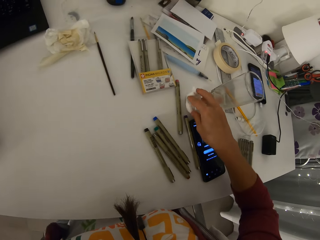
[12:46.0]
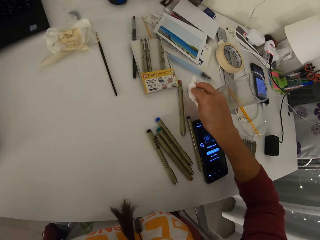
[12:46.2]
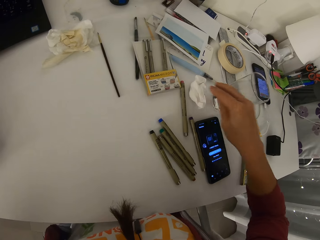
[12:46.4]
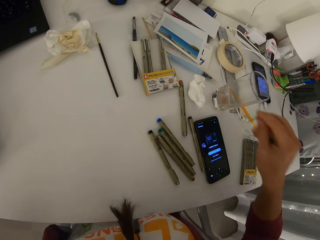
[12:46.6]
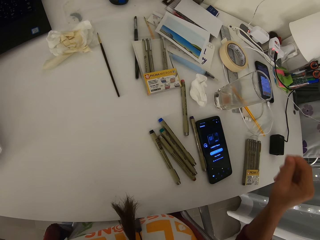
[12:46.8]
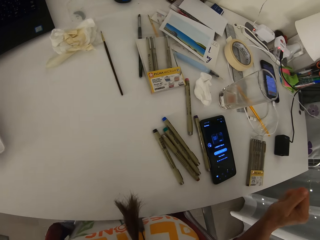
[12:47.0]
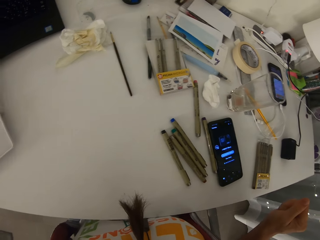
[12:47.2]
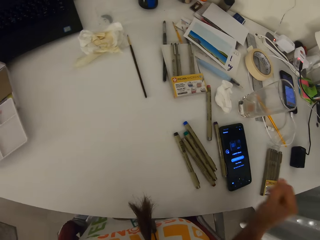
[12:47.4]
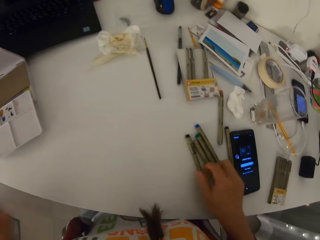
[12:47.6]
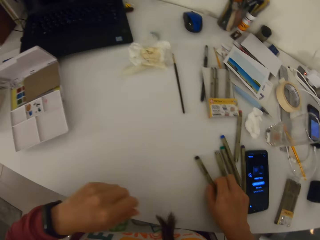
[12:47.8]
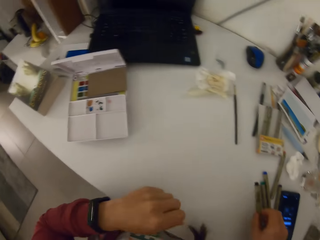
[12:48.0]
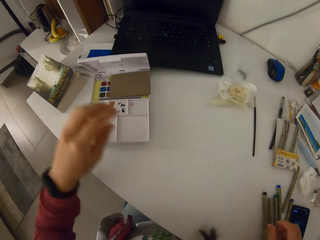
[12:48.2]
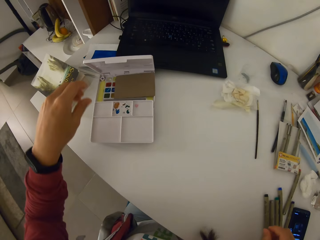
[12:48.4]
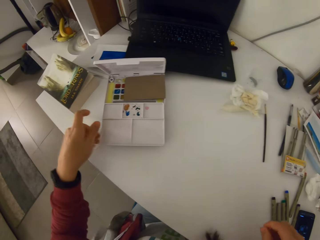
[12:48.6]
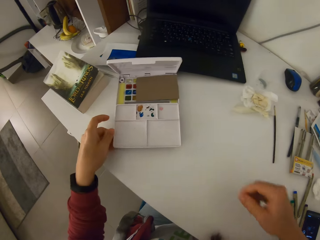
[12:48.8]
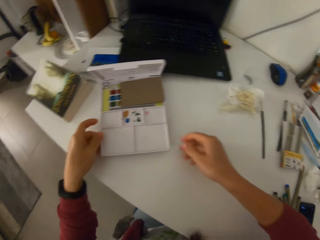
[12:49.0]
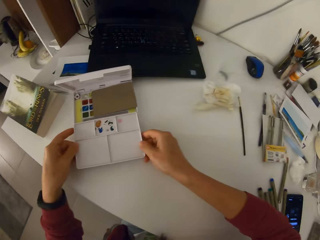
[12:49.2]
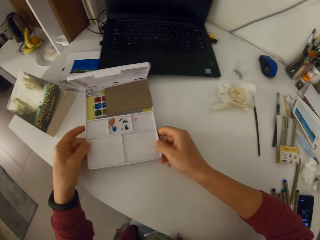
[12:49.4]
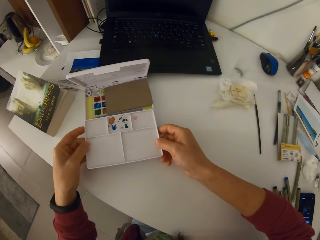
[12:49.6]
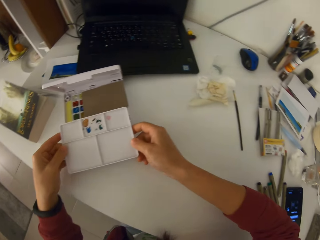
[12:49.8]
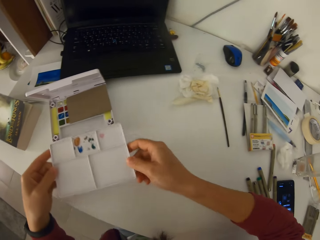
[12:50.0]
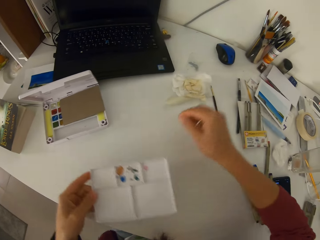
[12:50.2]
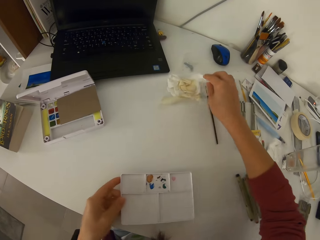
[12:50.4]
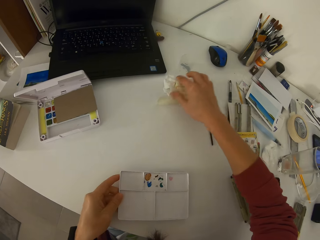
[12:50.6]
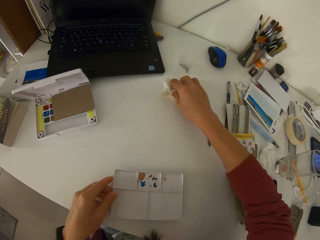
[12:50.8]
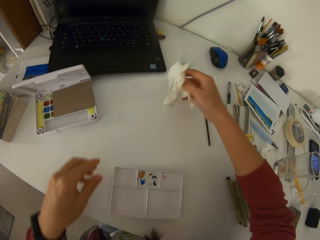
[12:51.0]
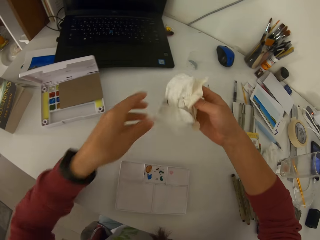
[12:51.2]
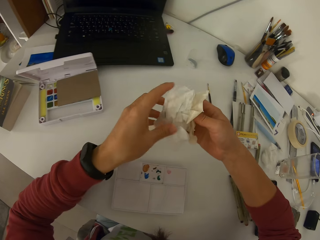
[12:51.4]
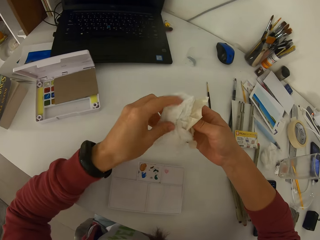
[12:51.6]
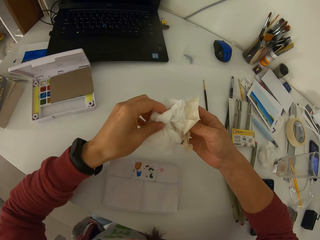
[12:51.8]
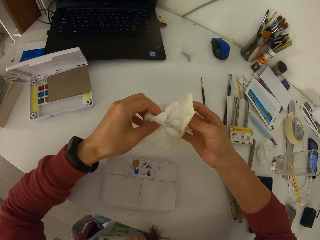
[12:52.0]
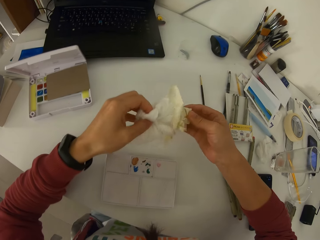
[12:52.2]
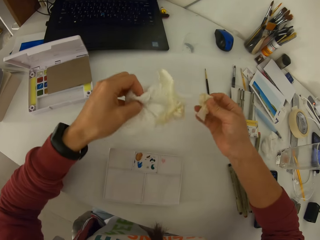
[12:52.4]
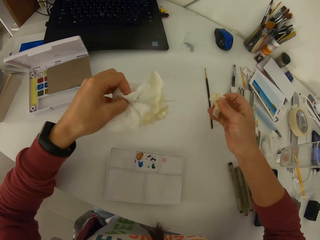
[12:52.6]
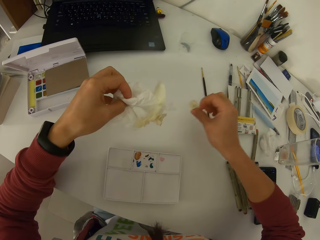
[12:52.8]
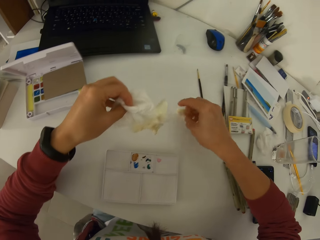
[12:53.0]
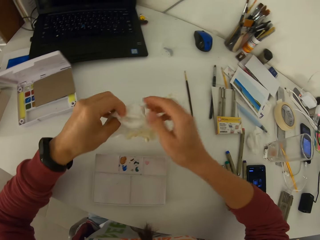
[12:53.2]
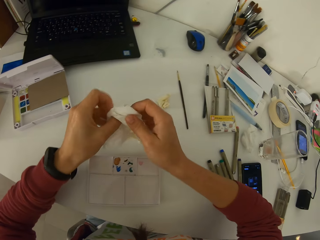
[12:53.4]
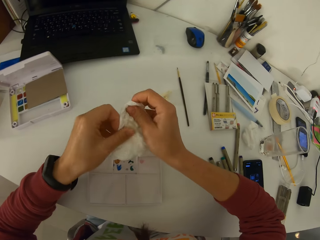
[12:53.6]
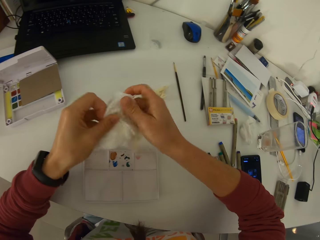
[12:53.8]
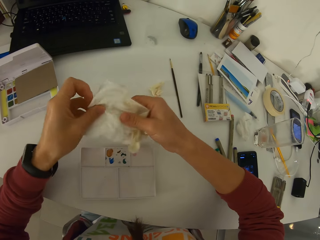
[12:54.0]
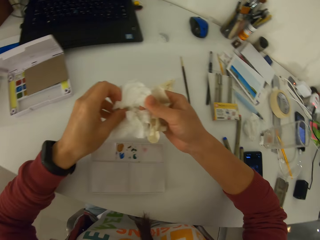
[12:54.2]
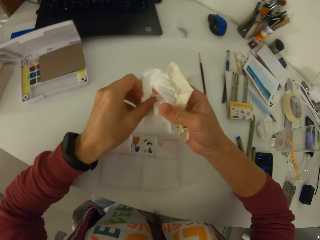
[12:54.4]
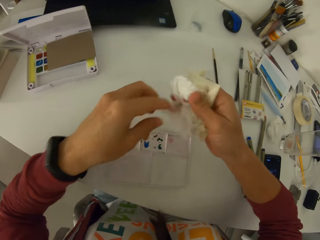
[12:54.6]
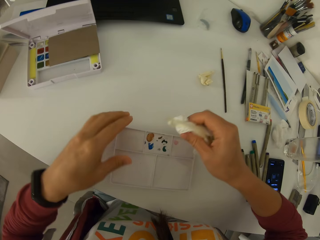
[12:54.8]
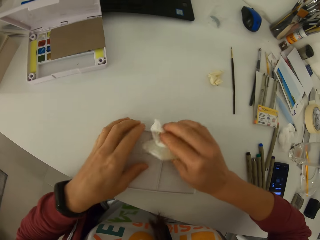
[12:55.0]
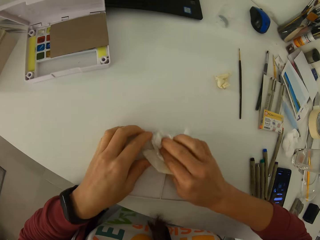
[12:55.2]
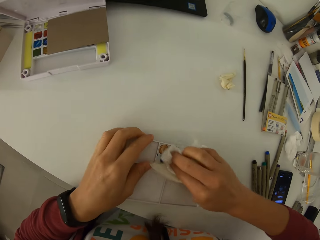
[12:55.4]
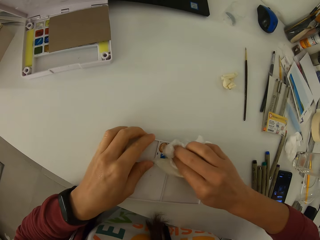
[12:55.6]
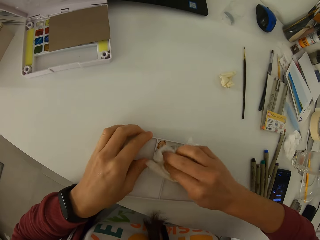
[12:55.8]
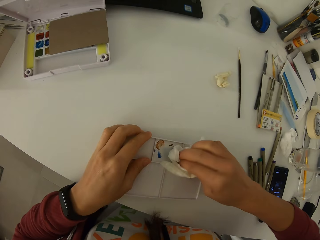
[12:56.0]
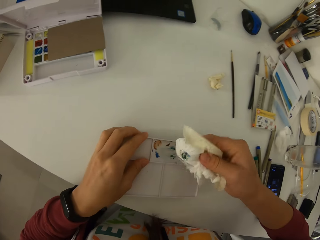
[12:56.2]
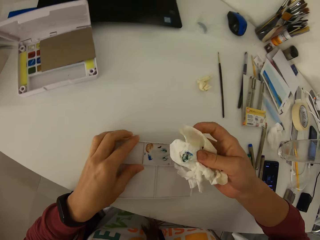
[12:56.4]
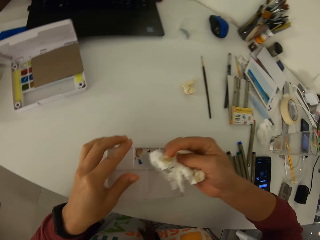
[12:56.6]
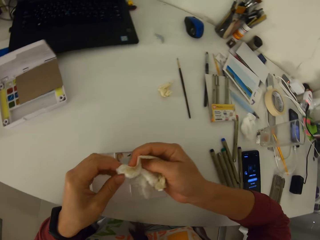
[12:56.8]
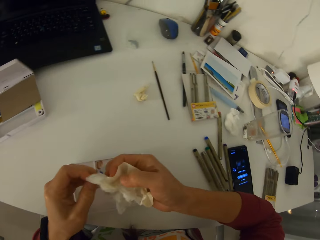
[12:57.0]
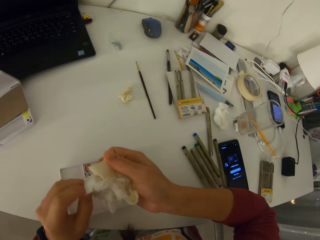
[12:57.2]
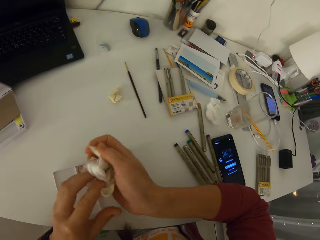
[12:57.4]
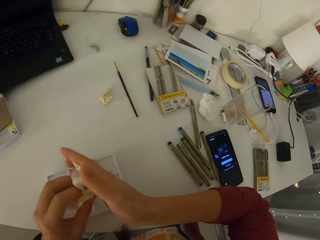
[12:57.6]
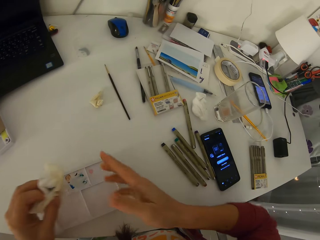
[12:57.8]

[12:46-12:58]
The camera wearer adjusts the position of the paper on the table. He picks and drops a color pen from the table. He picks a palette. He drops the palette on the table. He picks up the paper from the table with his right hand. He pulls paper tape from the paper. He cleans the palette using the paper.

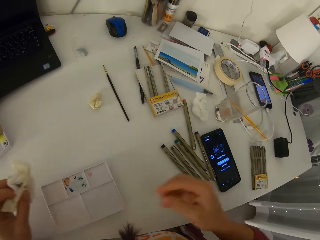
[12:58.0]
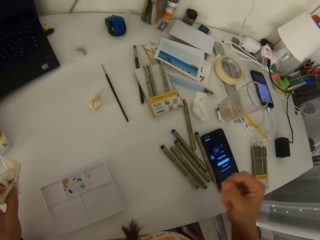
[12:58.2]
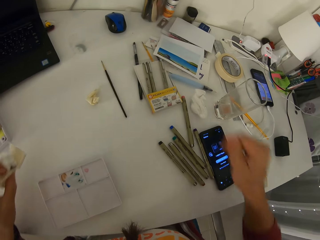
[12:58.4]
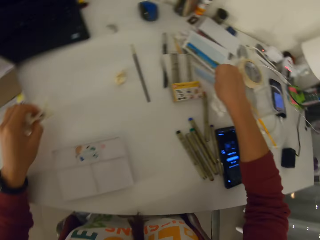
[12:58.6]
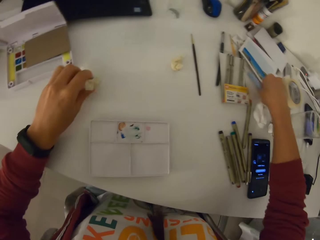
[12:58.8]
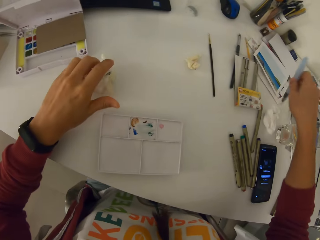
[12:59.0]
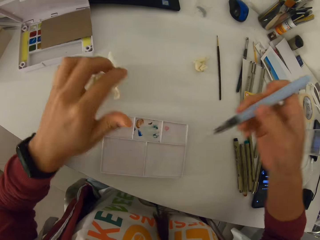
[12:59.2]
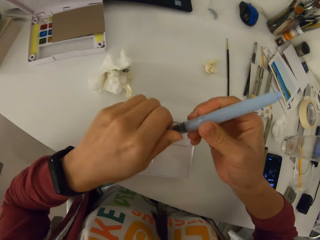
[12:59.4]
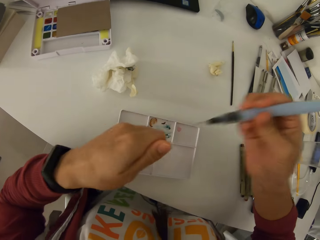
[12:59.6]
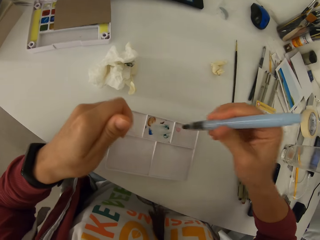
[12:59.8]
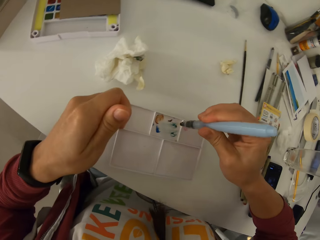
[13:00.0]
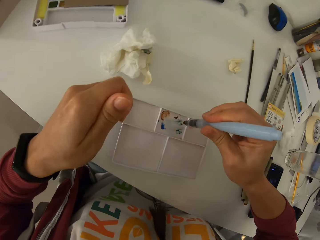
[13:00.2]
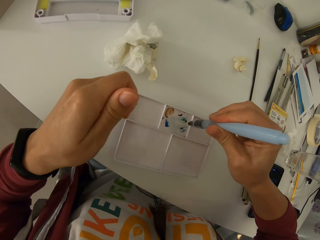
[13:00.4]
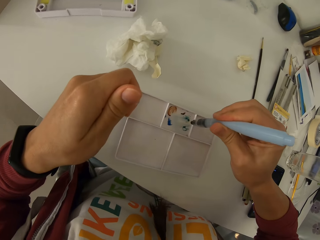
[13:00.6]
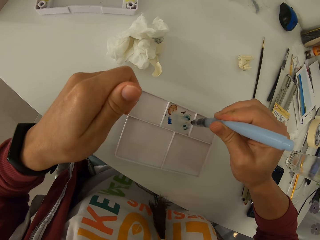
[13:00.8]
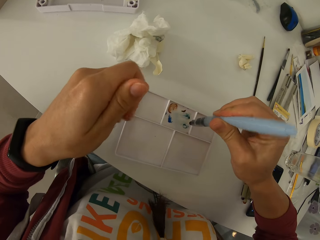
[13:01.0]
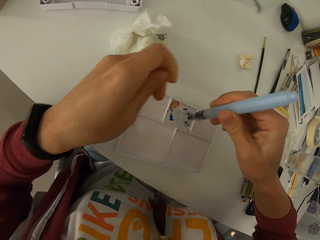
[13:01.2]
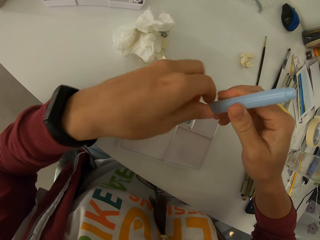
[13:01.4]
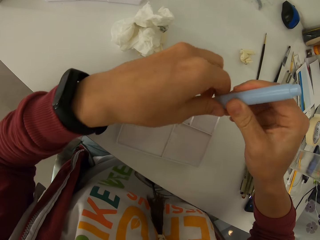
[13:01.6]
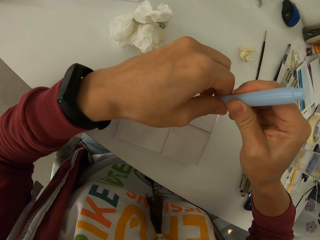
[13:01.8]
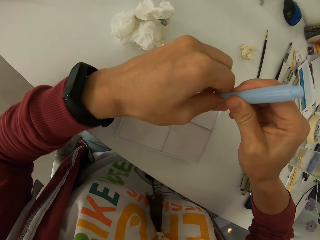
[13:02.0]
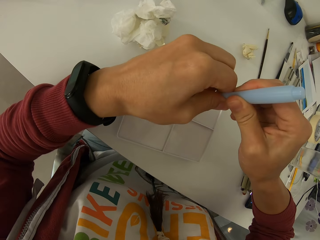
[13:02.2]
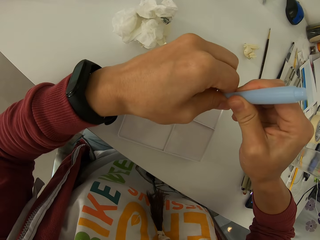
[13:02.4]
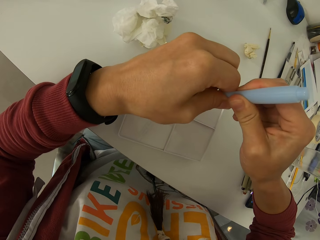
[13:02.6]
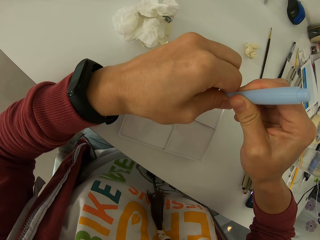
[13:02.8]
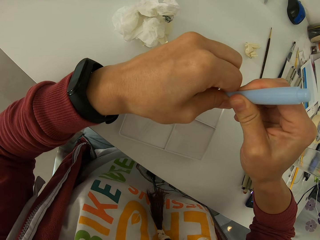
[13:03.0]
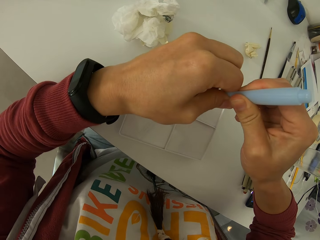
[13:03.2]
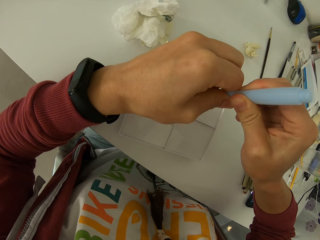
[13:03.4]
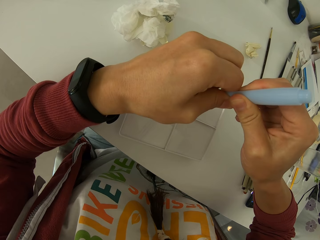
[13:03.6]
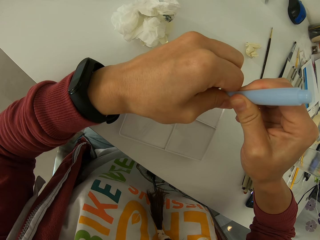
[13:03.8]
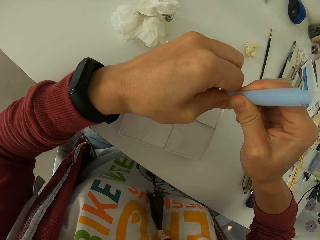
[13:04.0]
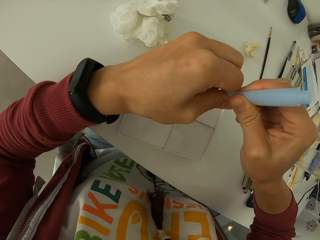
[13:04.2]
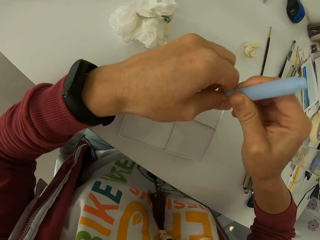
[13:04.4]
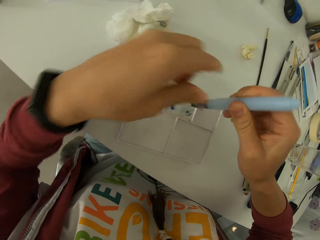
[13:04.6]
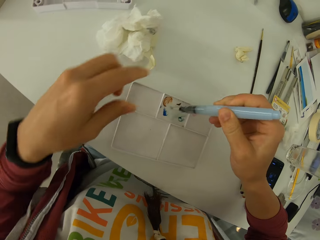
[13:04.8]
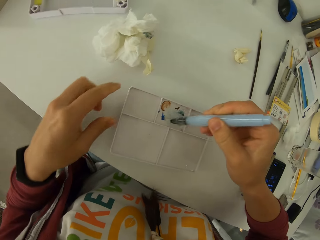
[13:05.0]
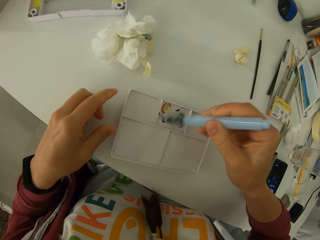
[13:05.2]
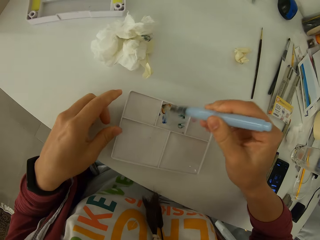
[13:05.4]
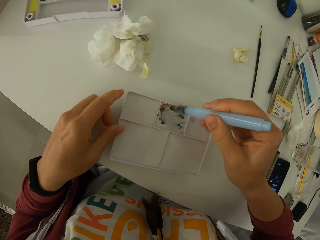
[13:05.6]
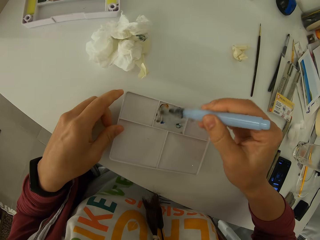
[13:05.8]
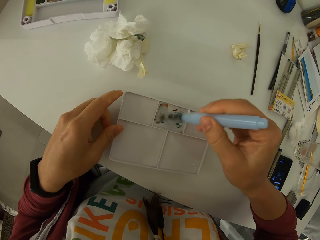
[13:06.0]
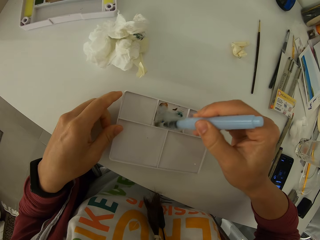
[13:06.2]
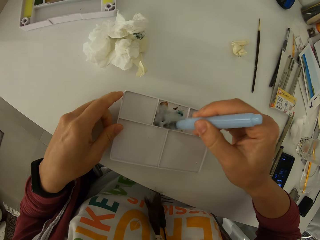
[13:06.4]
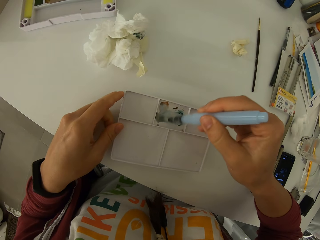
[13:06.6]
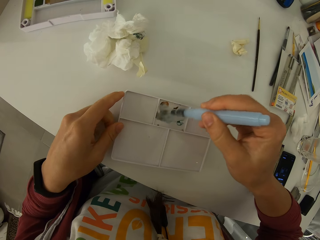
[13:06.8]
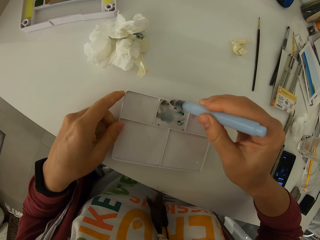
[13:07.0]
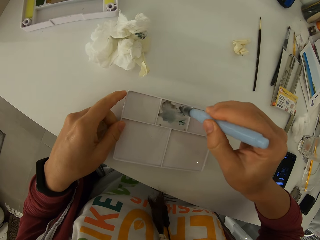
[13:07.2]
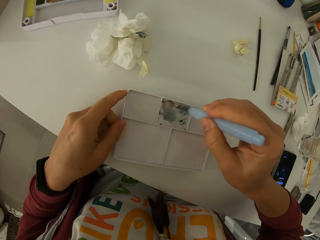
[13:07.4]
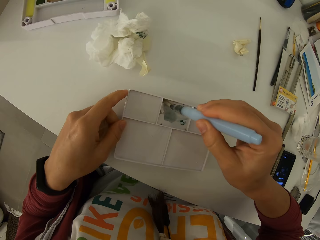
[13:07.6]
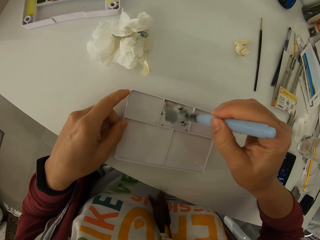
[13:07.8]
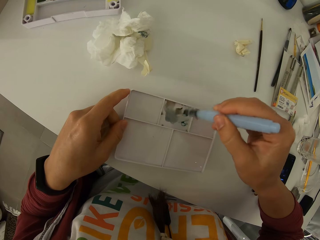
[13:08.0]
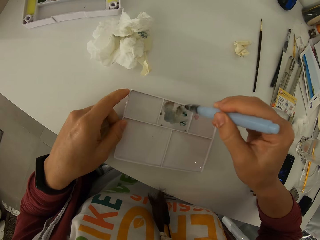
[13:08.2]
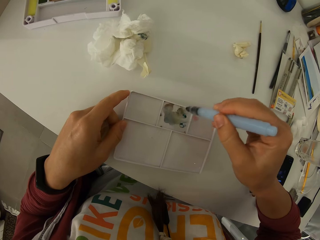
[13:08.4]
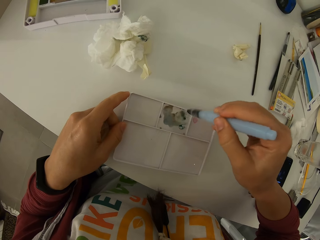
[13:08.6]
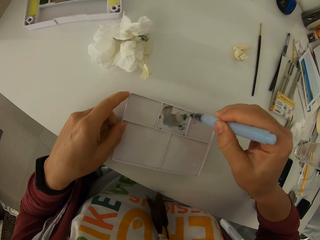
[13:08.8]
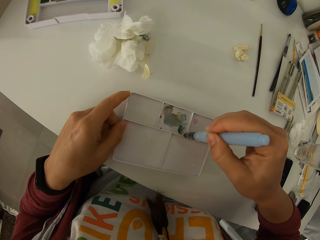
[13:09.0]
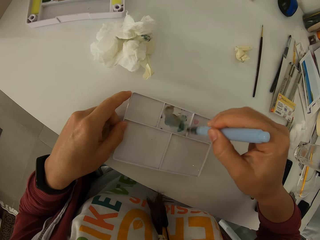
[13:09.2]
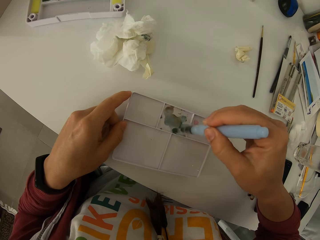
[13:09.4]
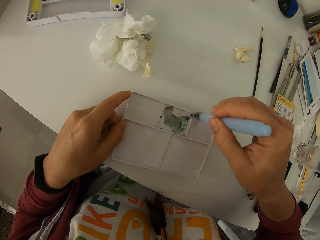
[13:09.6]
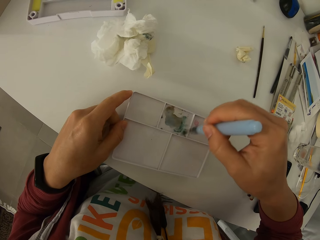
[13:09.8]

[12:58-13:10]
The camera wearer drops the paper on the table. He picks up a water brush from the table with his right hand. He opens the water brush. He presses the water brush. He rubs the palette using the water brush. He mixes the paint.
